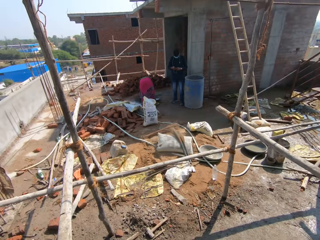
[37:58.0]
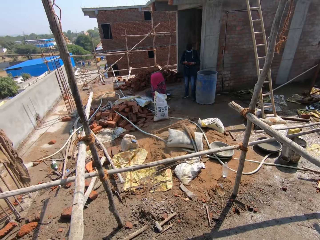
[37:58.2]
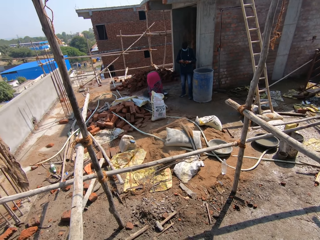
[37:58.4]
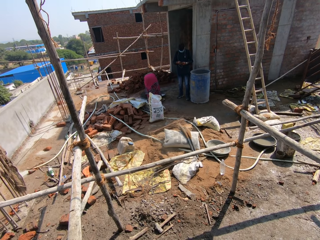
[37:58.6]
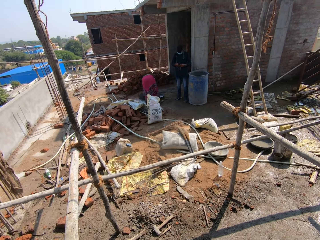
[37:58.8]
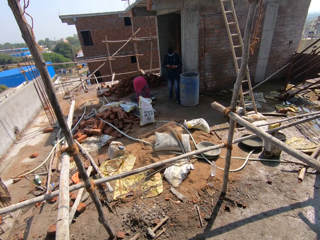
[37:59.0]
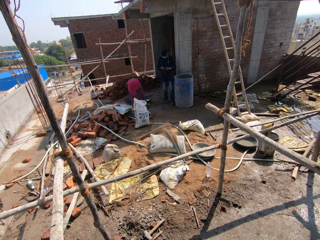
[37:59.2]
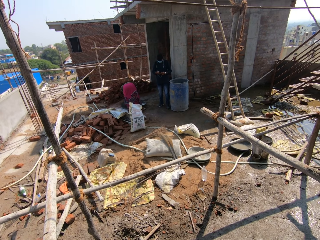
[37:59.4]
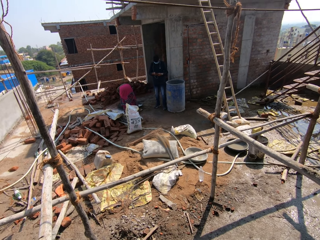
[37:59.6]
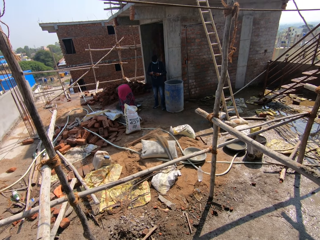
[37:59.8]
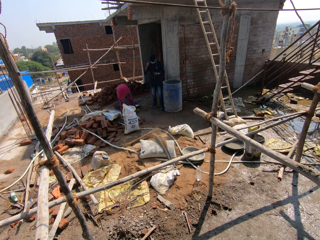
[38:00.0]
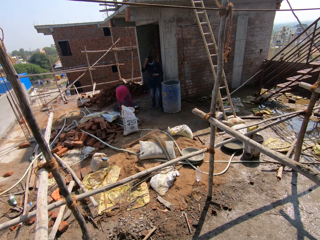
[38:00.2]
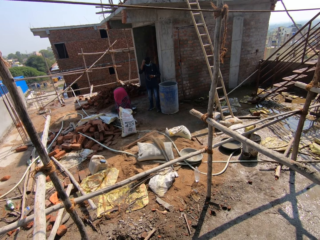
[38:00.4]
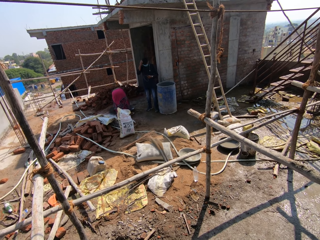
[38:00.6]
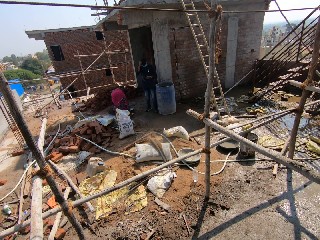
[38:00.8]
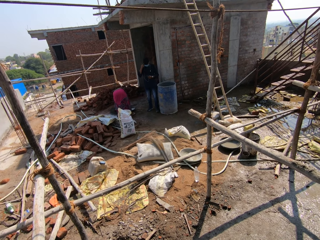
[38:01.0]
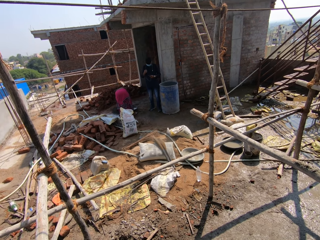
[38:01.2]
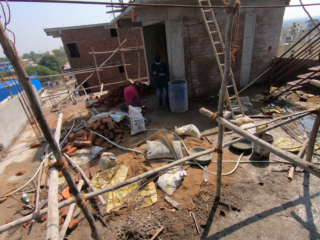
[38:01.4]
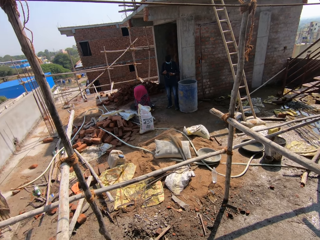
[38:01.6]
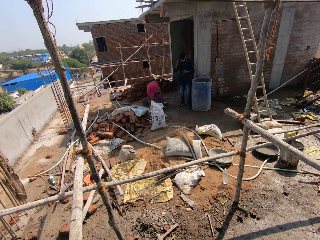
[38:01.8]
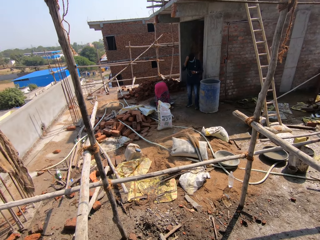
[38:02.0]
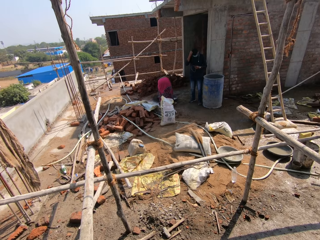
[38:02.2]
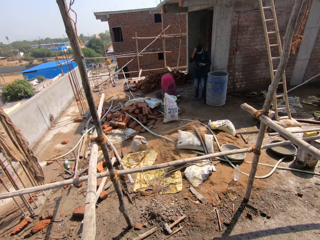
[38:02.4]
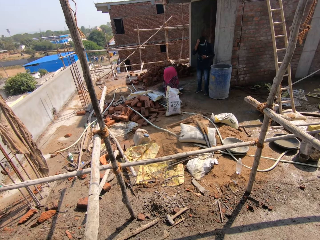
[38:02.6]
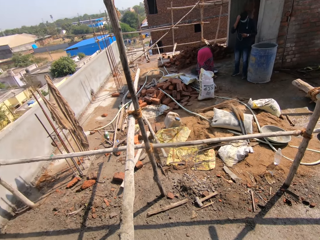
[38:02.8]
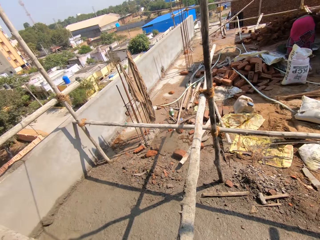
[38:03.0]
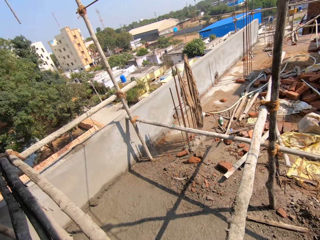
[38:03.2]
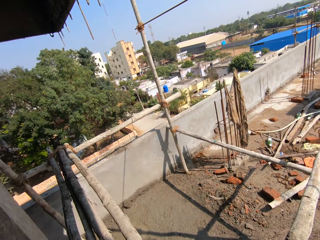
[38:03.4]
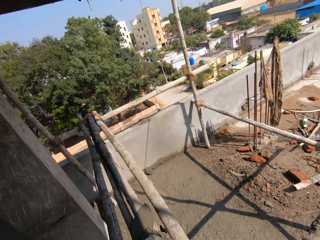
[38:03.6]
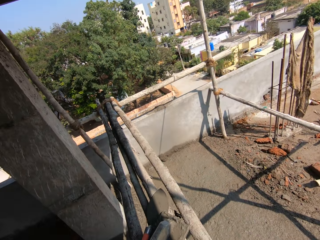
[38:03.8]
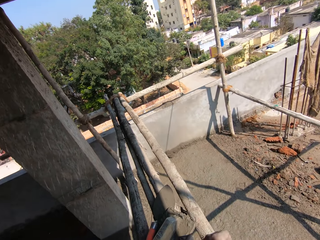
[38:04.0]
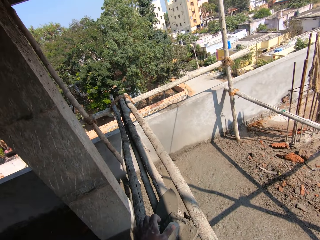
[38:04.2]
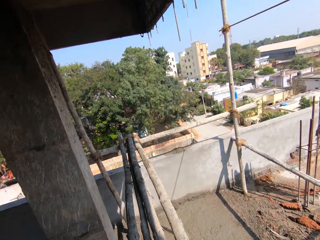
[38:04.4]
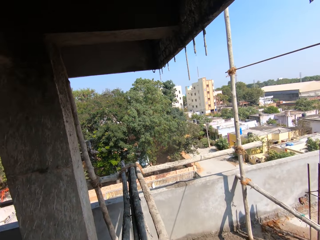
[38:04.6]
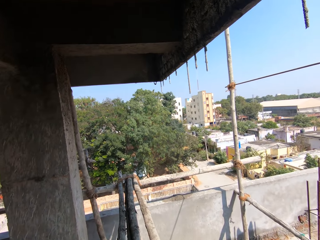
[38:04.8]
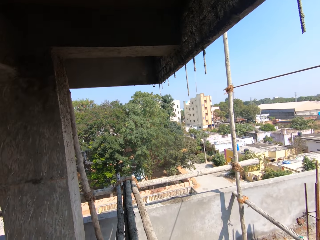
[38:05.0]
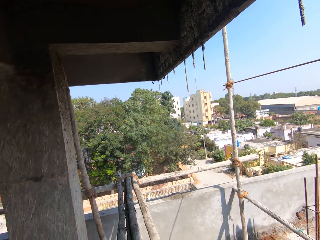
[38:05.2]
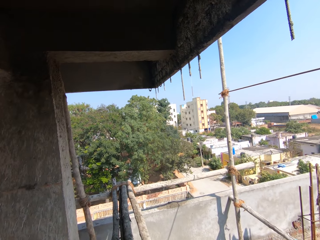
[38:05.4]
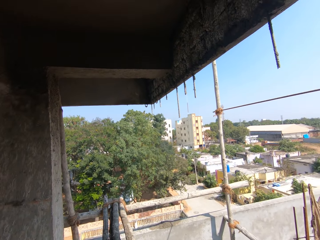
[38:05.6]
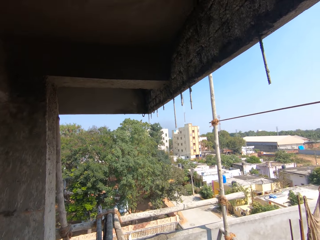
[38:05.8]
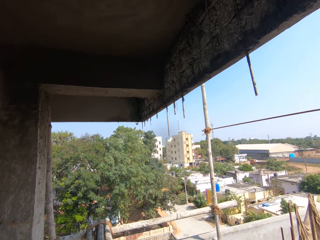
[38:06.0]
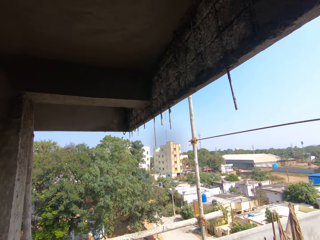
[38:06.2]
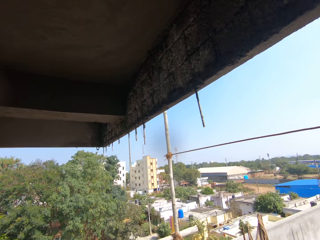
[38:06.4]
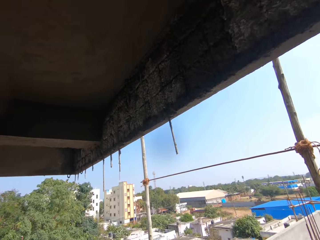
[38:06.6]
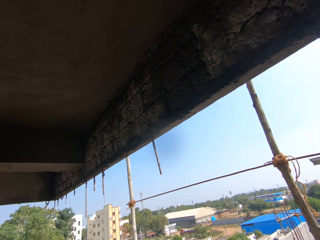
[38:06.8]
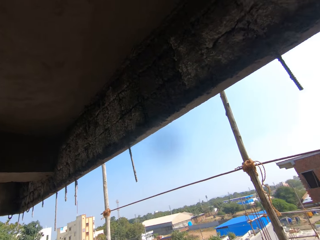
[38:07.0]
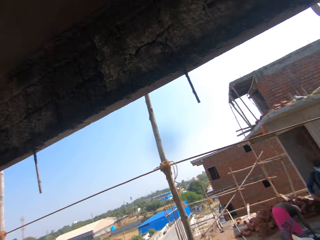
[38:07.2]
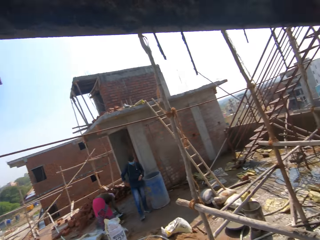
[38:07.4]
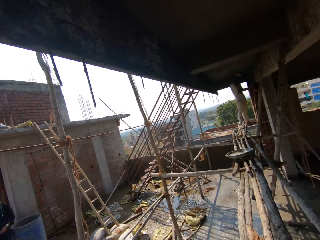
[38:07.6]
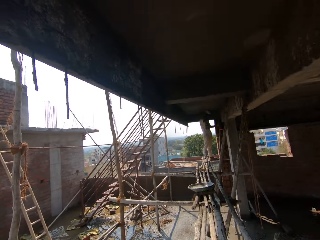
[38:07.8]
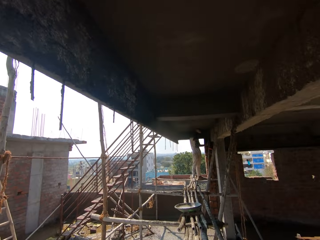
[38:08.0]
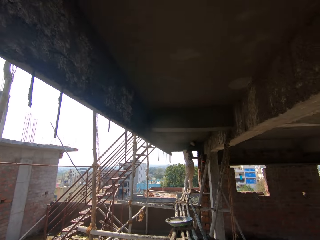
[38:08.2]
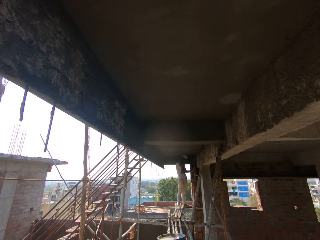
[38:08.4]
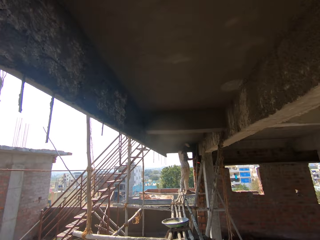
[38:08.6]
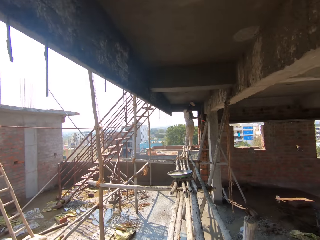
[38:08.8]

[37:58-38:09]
The camera wearer stirs cement on the bucket. A person stares outside.

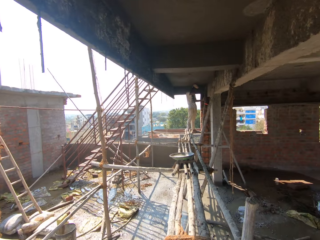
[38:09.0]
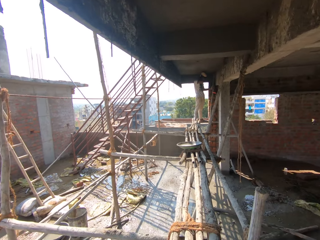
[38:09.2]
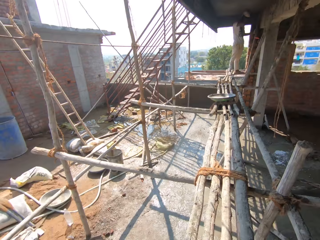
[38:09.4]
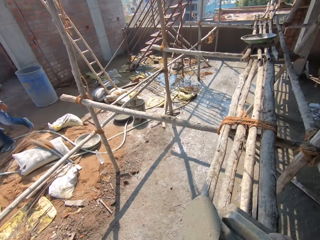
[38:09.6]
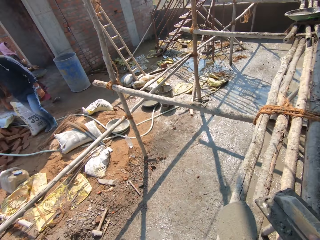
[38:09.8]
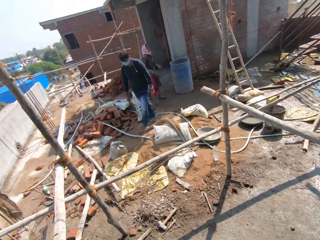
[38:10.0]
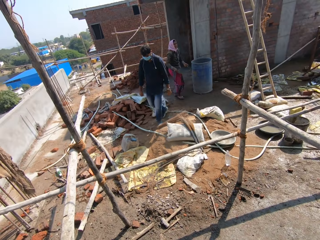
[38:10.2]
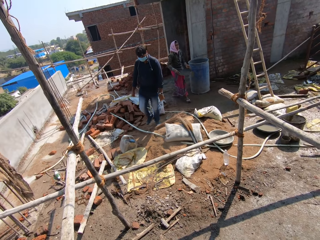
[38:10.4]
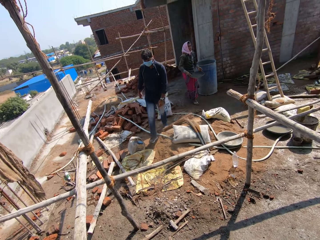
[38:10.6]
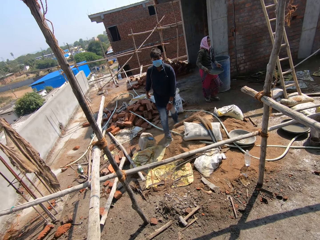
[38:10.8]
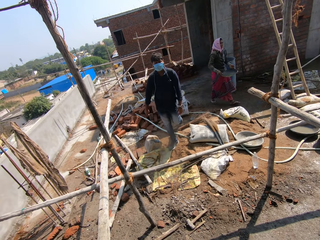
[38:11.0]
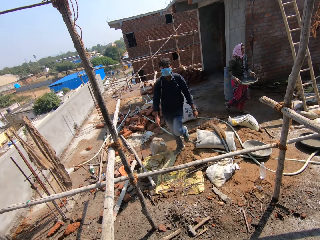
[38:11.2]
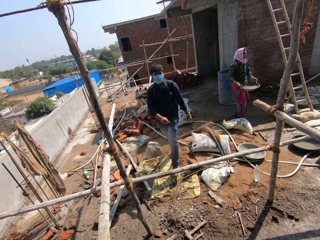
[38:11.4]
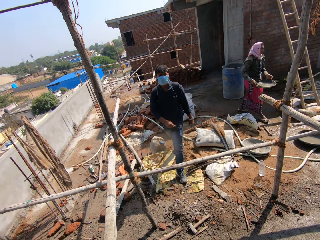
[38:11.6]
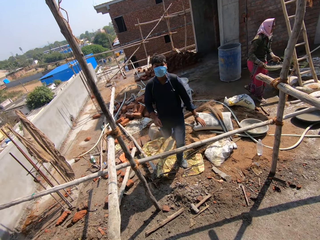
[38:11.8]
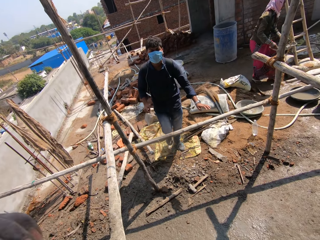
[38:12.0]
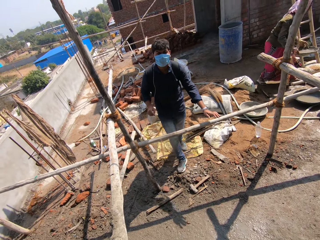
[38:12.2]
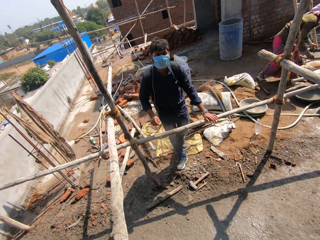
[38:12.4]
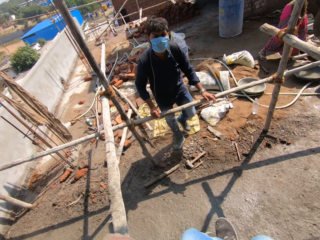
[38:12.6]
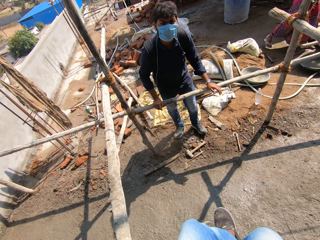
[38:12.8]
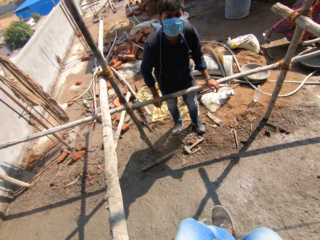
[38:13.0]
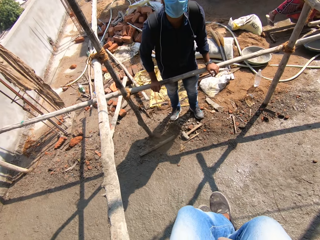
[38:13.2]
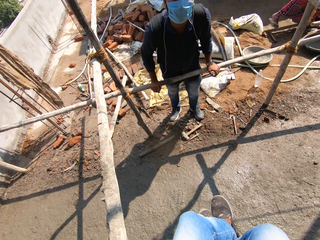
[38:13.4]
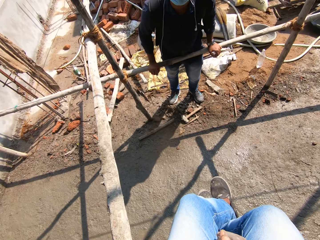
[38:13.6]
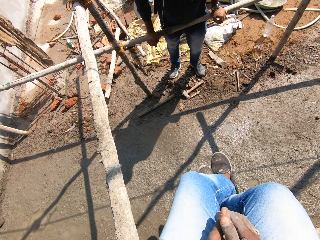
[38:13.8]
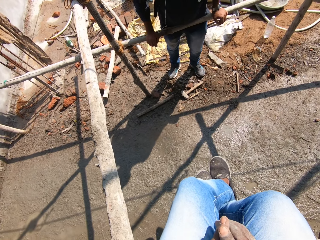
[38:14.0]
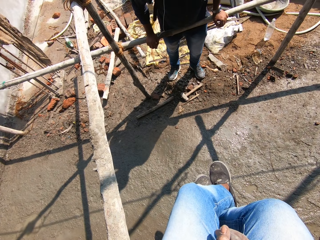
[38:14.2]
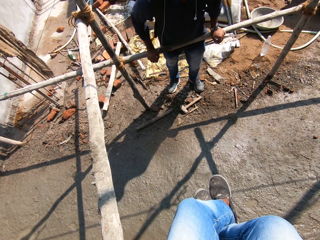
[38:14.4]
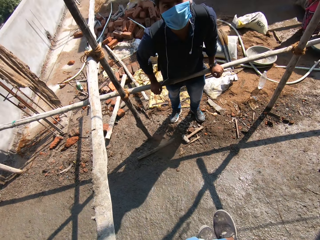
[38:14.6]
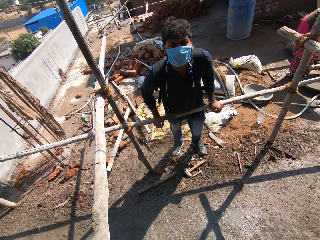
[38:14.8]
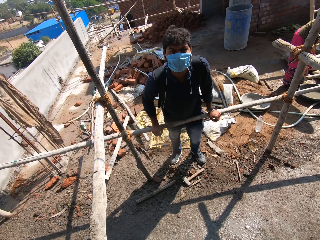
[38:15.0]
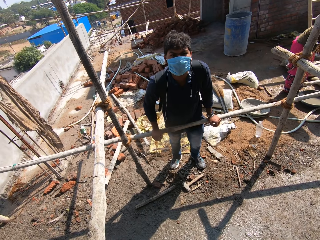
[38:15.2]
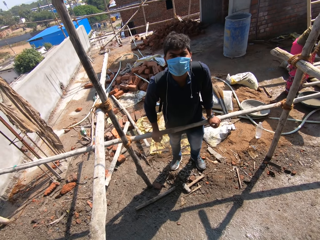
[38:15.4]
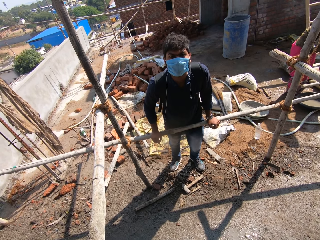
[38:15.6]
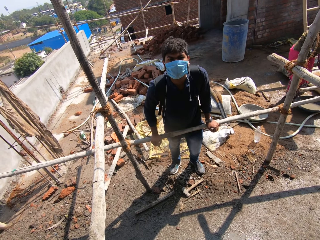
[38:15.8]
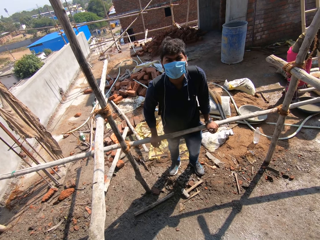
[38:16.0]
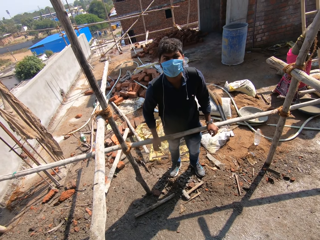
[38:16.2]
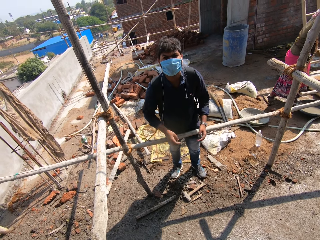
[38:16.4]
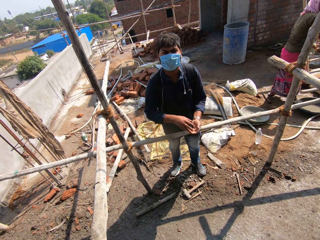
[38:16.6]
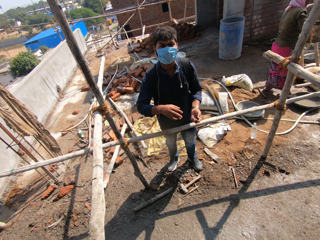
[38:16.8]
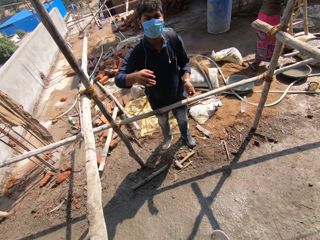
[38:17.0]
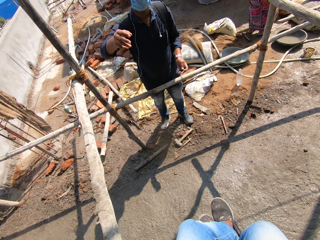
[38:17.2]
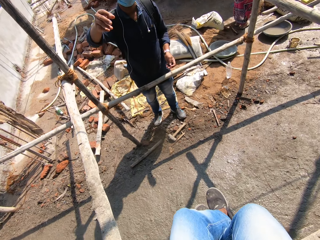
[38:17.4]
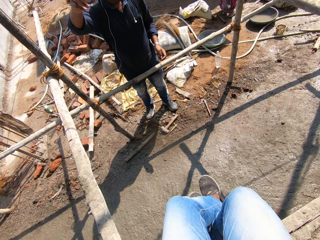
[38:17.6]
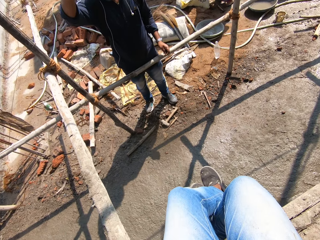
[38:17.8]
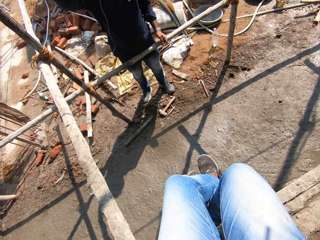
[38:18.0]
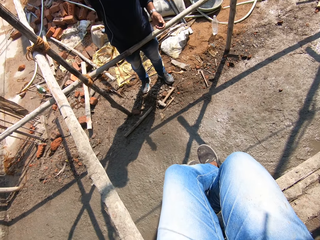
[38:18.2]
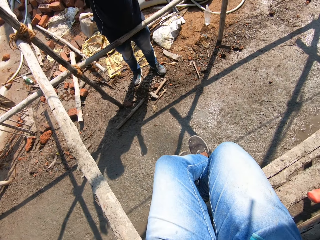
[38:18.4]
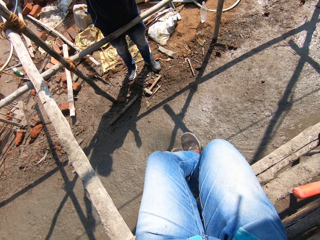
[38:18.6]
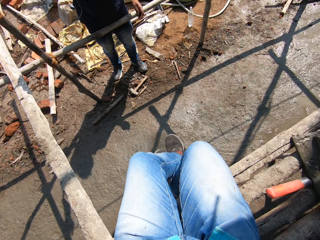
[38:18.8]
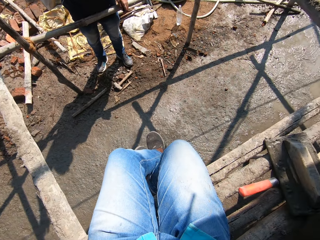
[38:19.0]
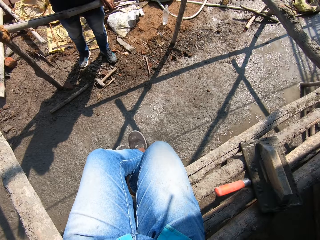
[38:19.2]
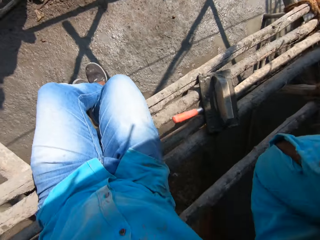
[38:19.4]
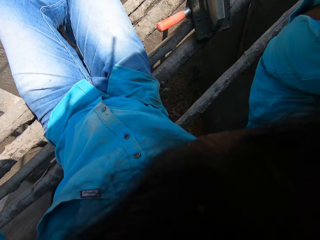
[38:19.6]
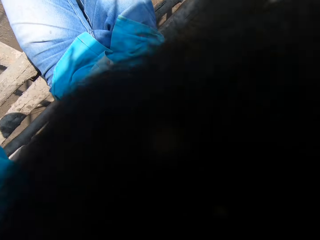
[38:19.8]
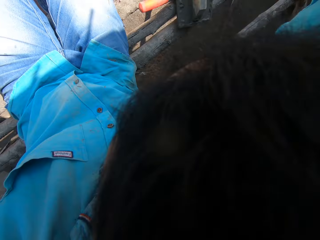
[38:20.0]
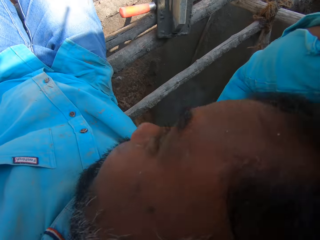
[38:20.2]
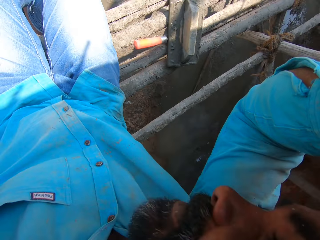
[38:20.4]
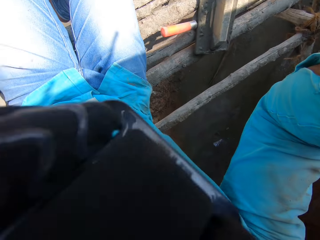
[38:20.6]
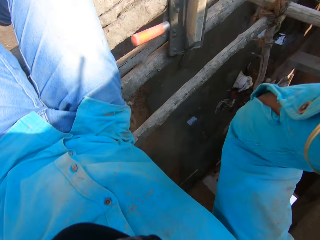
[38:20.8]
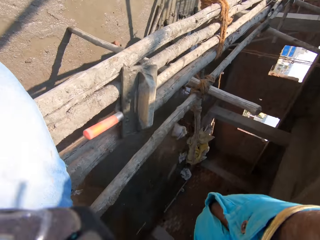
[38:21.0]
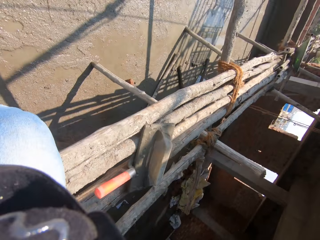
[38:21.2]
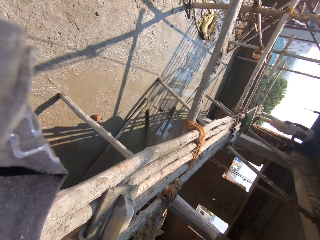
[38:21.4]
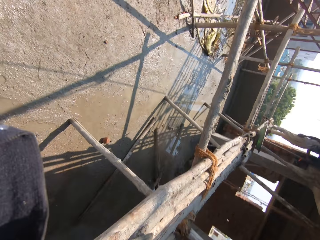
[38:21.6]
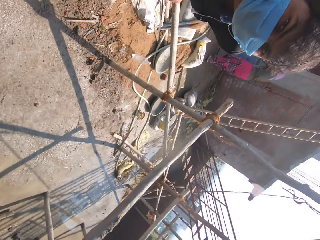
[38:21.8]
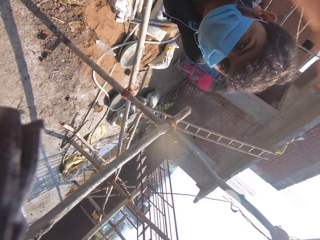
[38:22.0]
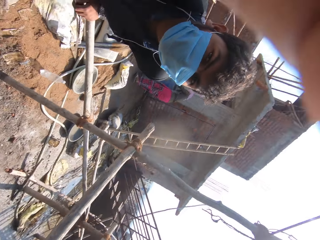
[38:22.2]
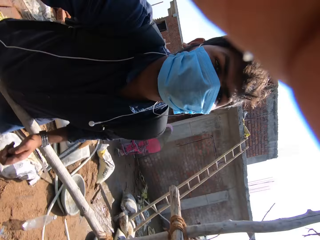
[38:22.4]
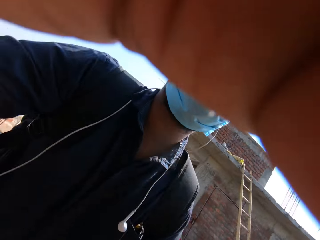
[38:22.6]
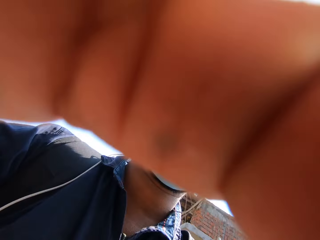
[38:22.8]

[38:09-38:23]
A person walks outside. The camera wearer walks outside. The person puts hands on the poles. The camera wearer walks outside. They adjust the camera. Another person fixes the camera.
